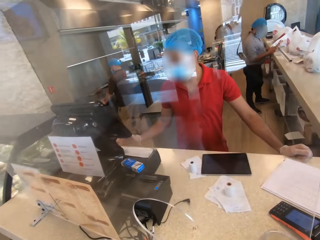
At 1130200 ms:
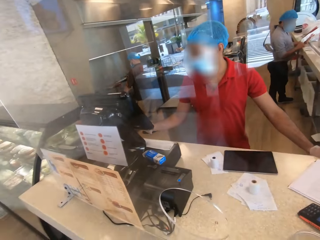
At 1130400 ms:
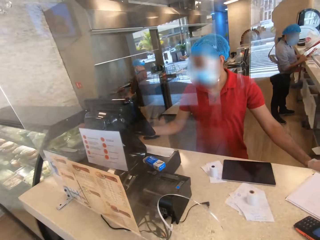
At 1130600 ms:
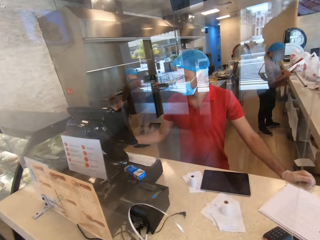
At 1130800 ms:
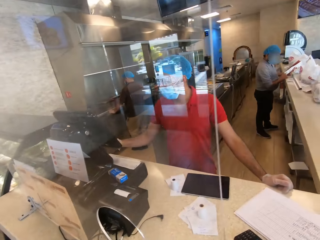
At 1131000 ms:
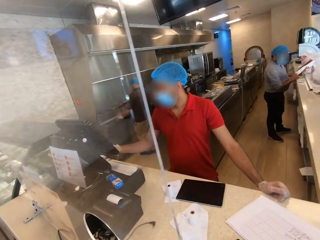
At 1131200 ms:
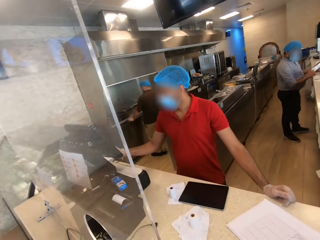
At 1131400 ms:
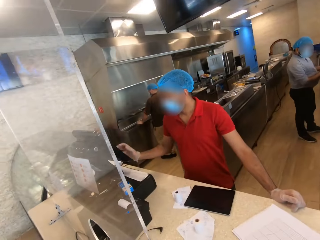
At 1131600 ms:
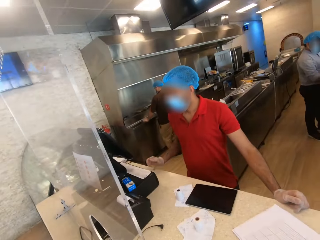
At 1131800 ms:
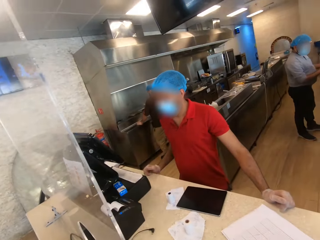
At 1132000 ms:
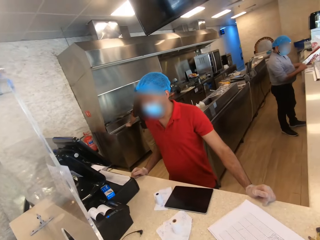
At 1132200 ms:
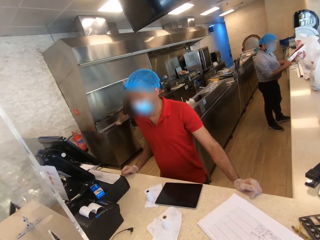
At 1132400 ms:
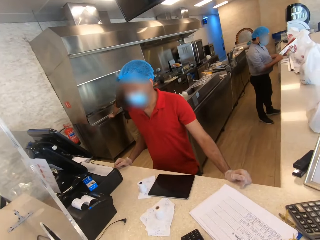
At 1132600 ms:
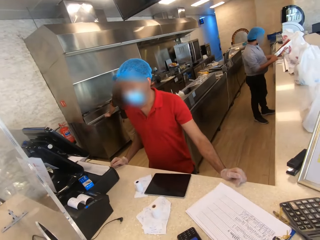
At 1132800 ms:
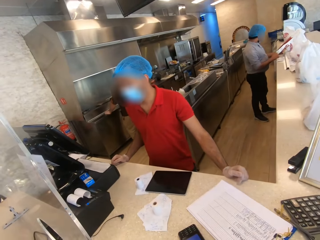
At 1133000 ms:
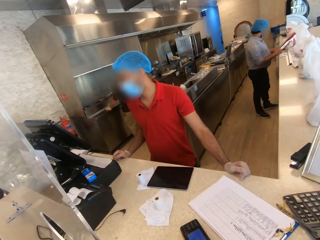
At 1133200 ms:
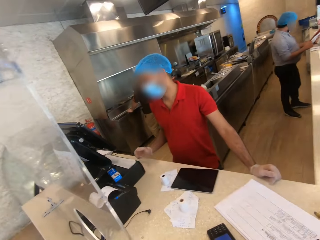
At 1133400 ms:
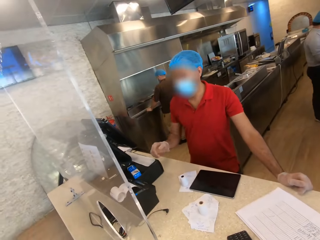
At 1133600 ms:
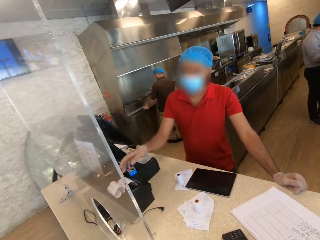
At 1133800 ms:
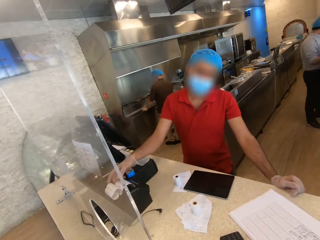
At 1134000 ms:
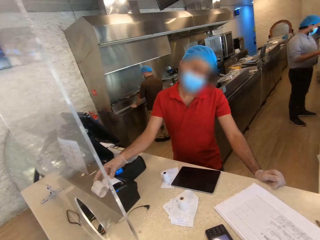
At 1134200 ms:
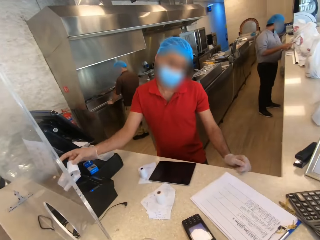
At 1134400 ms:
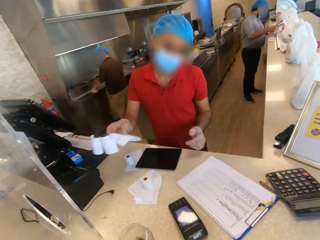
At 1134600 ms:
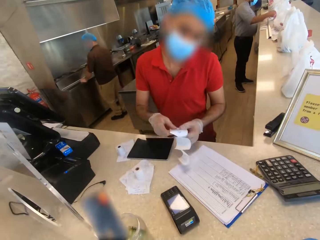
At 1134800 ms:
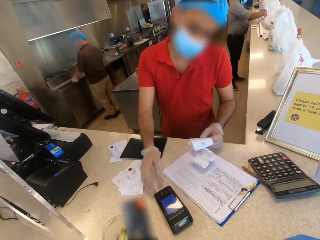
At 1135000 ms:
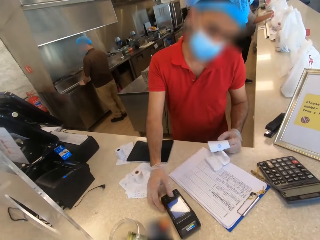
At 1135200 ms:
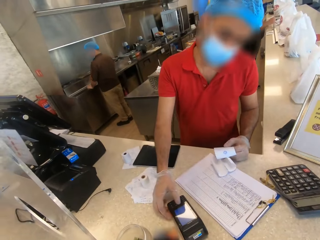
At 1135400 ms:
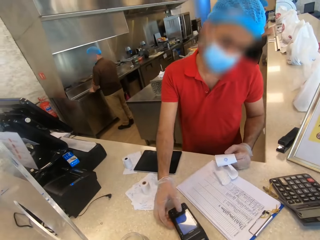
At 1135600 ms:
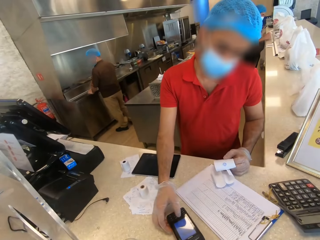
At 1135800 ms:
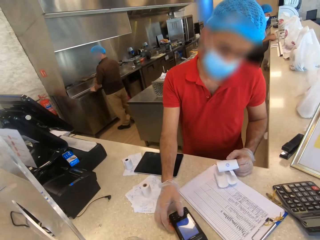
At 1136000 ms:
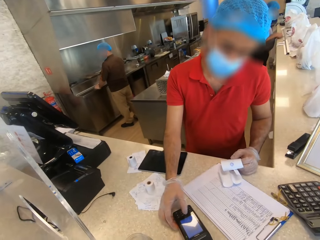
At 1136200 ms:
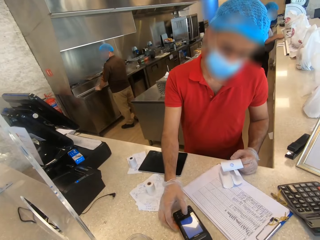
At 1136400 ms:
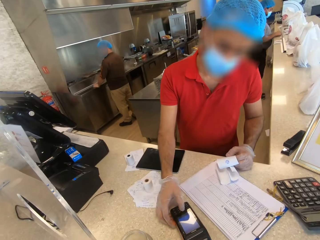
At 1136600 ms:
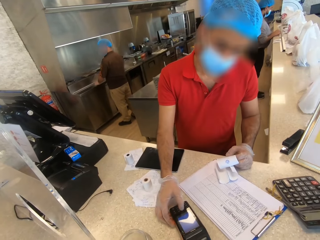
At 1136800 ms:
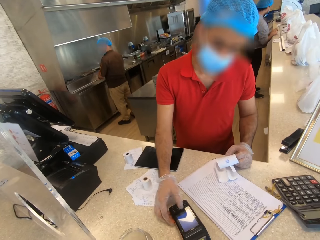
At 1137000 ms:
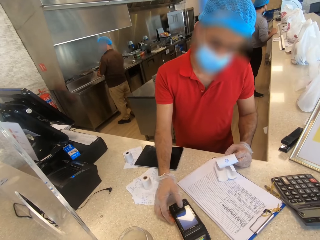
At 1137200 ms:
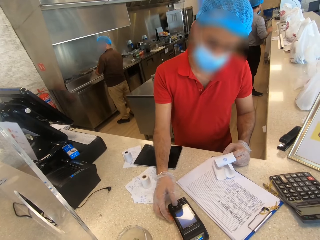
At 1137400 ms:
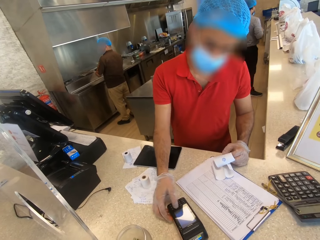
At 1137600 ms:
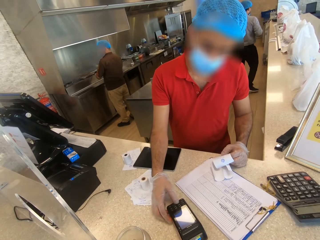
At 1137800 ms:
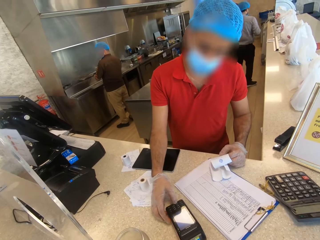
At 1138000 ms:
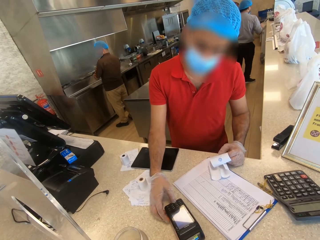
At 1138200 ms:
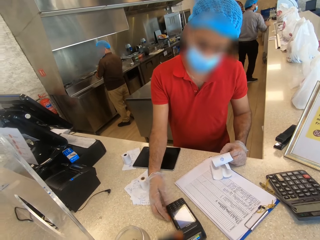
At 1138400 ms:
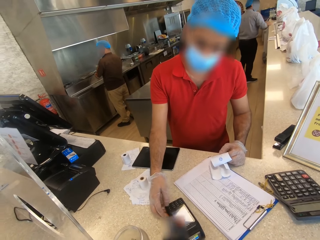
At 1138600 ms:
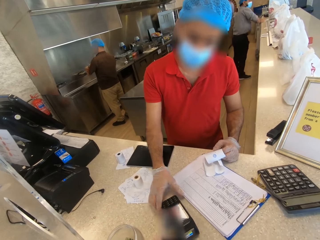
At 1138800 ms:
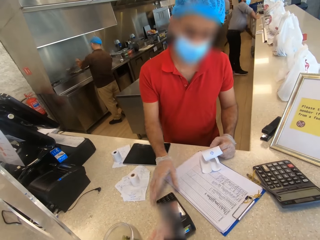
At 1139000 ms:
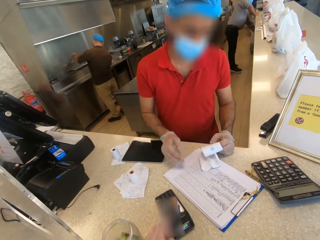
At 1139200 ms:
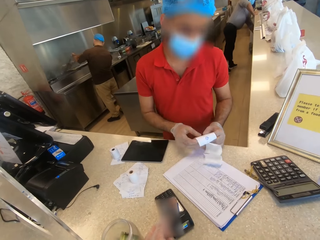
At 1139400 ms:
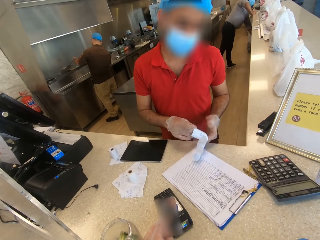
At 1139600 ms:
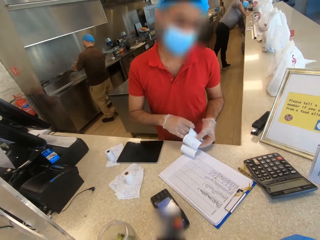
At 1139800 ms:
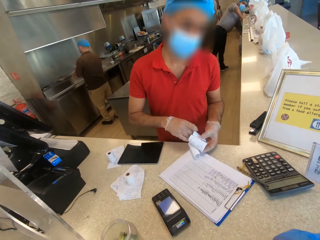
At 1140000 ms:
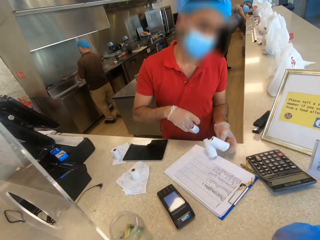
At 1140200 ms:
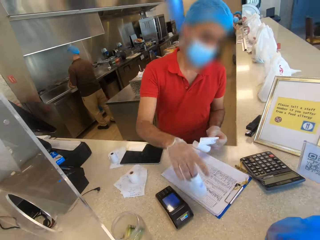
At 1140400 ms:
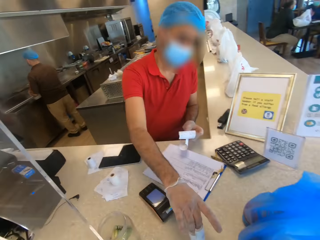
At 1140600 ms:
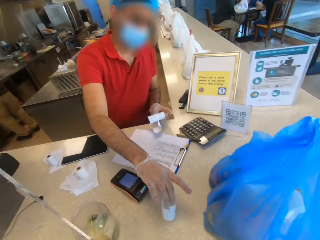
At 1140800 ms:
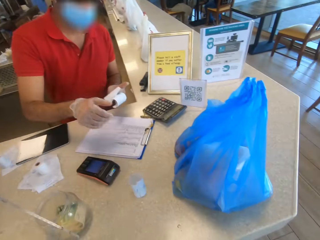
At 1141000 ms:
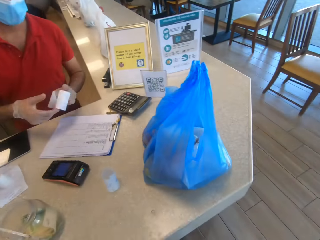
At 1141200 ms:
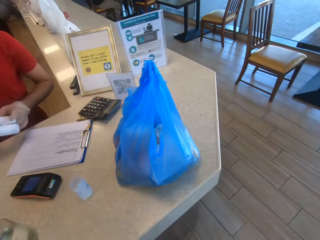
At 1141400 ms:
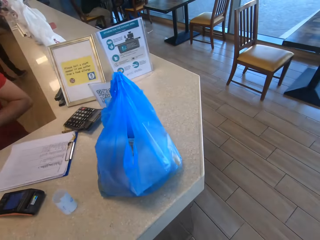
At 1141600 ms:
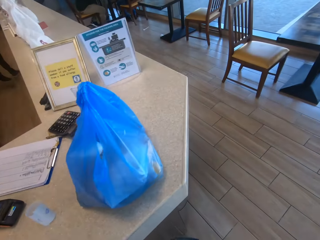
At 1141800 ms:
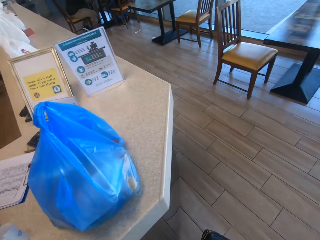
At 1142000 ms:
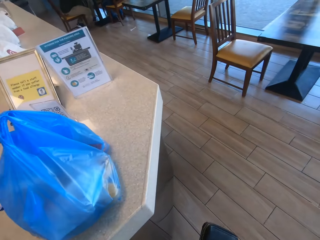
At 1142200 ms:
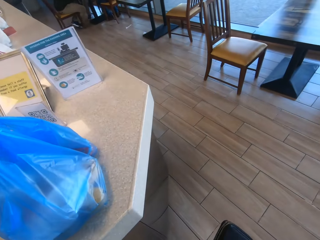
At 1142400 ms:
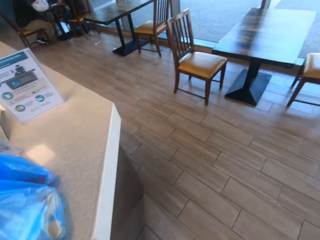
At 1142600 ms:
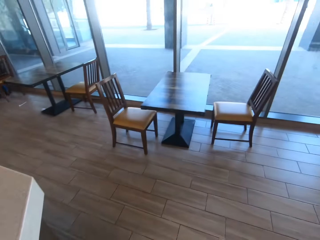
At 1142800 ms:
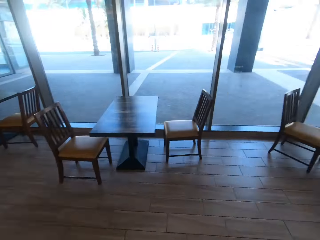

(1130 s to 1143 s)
The man picks up the receipt from the machine. He operates on the micro ATM machine. The camera wearer places the smart card on the micro ATM machine. They place the receipt on the countertop.

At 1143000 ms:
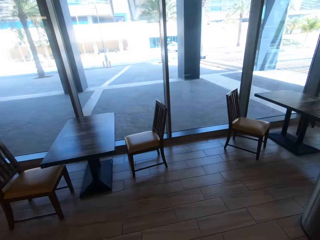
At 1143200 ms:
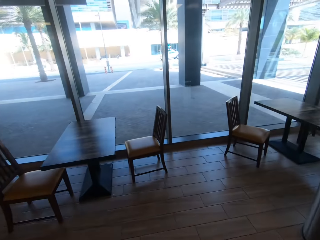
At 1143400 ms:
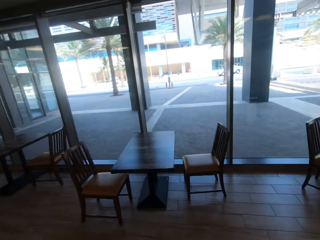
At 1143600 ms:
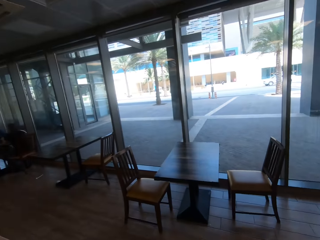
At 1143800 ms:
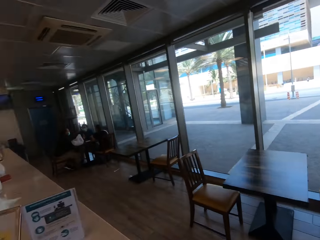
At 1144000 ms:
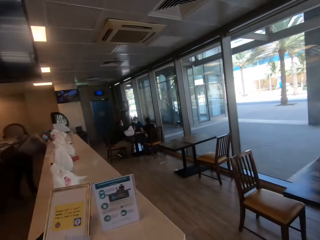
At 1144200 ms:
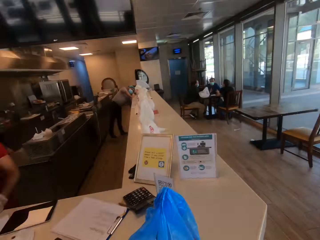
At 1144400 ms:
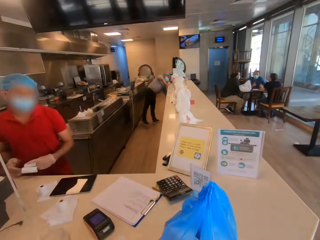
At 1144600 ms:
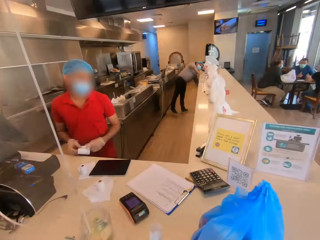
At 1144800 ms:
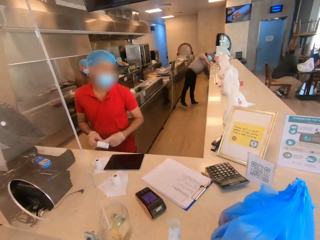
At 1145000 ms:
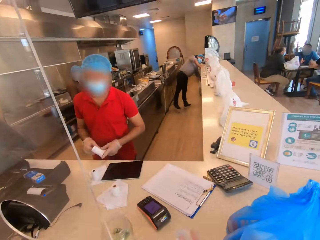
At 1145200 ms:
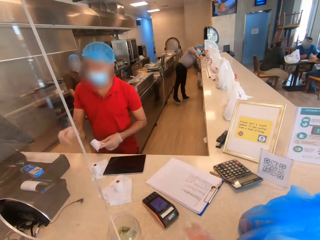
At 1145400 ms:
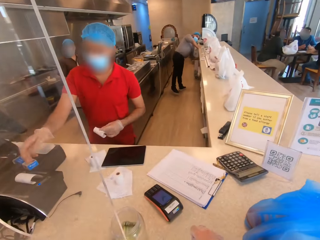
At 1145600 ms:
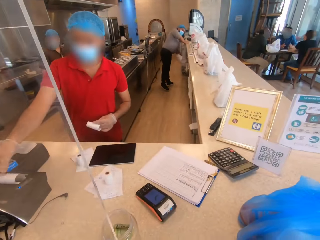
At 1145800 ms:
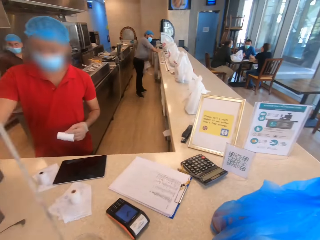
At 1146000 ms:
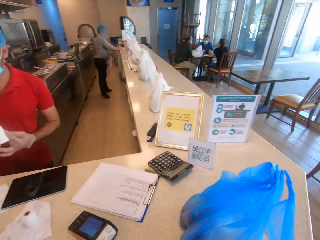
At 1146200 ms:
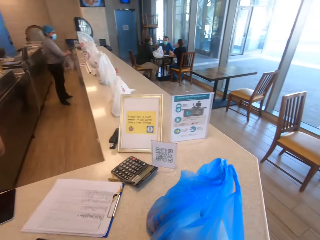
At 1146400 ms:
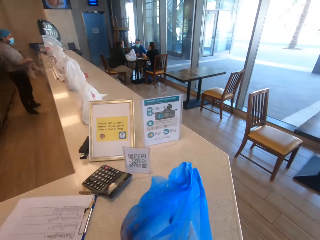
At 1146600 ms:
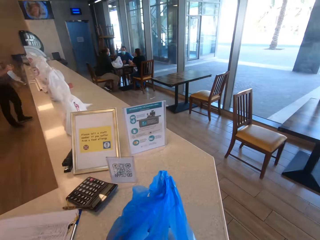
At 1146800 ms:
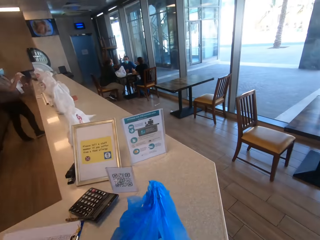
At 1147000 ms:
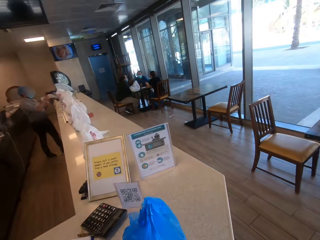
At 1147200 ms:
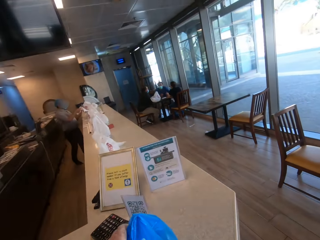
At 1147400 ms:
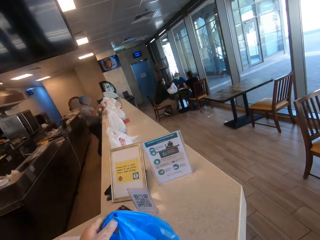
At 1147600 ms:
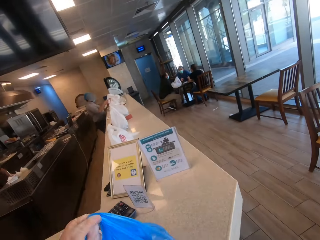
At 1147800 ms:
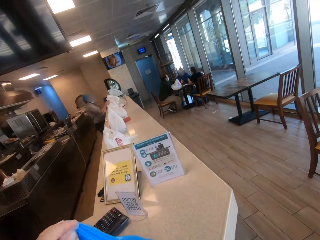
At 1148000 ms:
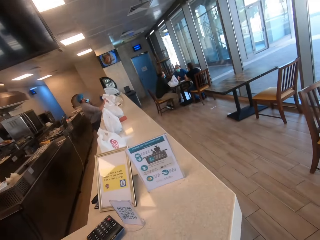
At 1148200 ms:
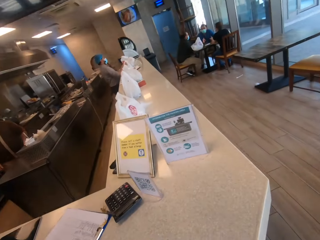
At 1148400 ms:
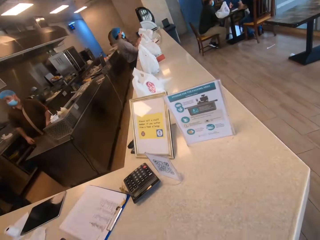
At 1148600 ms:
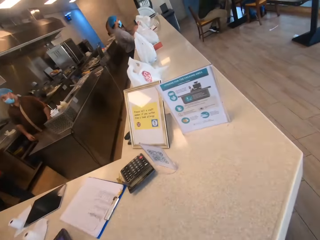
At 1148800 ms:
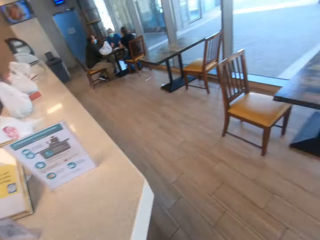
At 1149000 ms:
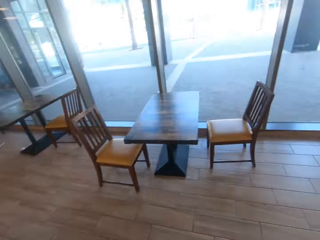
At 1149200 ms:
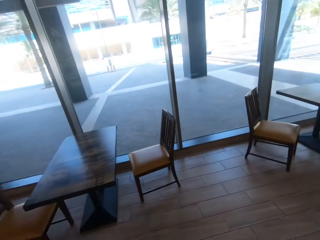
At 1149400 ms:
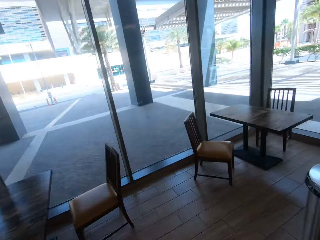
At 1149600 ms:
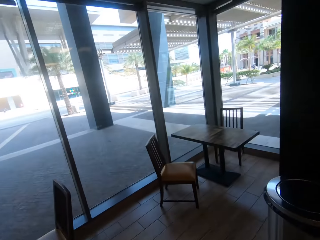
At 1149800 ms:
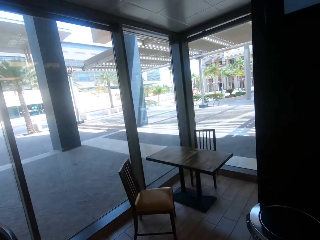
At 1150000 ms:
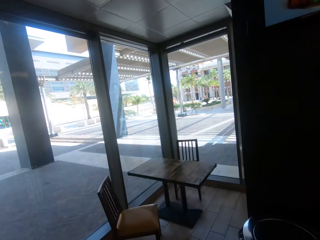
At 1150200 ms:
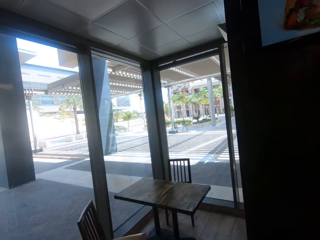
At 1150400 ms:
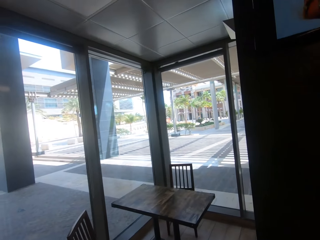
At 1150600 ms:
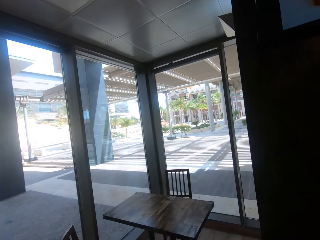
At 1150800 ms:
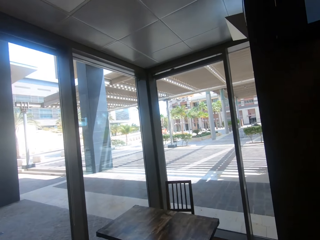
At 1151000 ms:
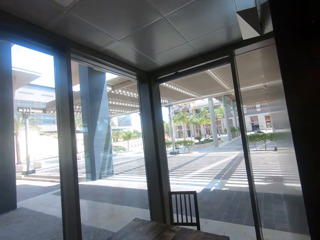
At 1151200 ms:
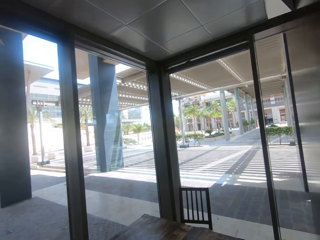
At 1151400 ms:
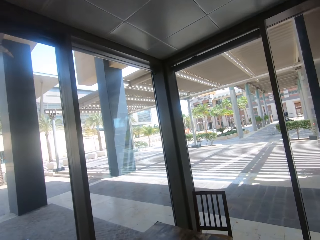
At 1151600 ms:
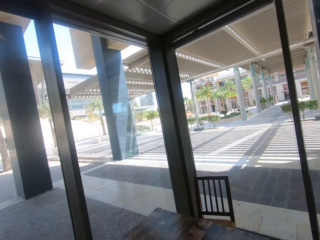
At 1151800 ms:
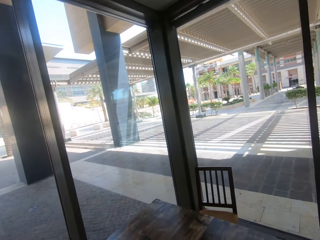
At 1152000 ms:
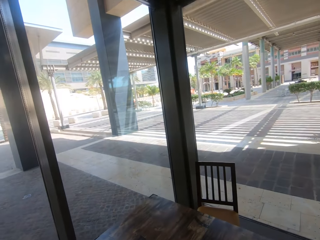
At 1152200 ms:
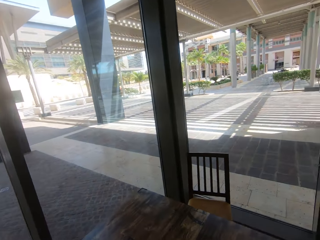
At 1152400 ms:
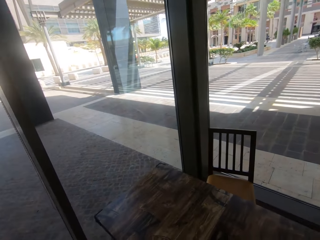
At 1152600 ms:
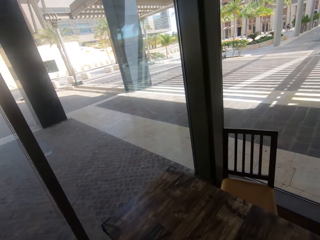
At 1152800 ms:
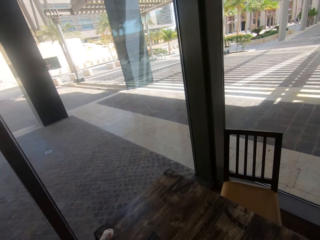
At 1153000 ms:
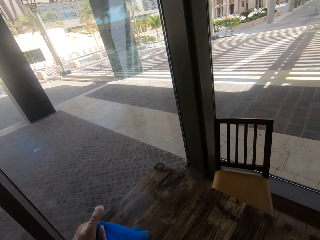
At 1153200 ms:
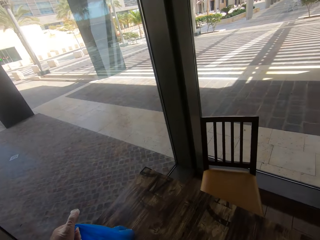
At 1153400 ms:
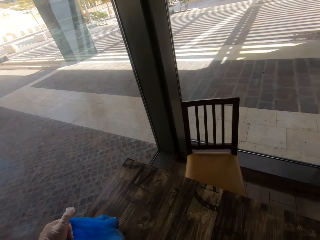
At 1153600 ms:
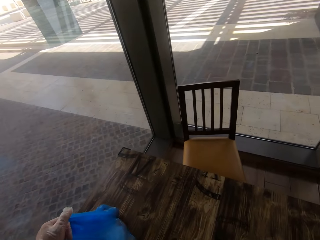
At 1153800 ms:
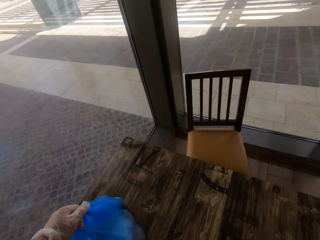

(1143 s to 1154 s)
The camera wearer stares at the table. They pick up the paper bag from the countertop. They walk back towards the table.
